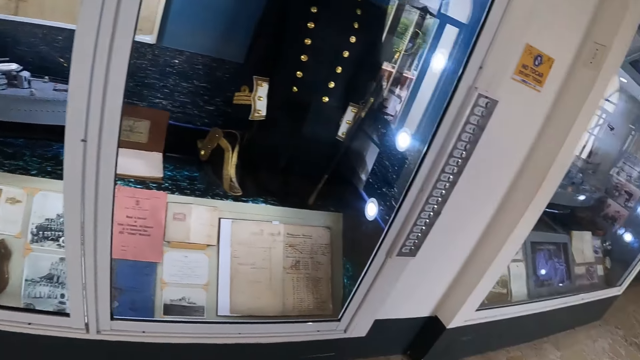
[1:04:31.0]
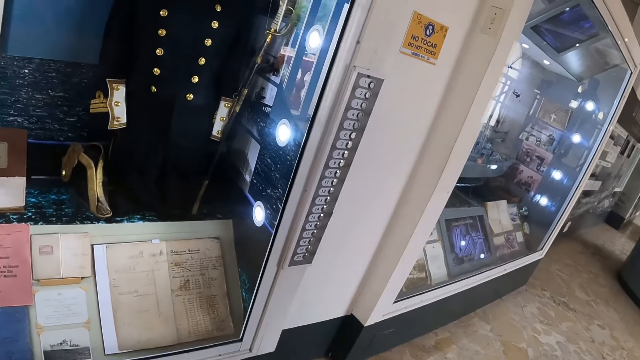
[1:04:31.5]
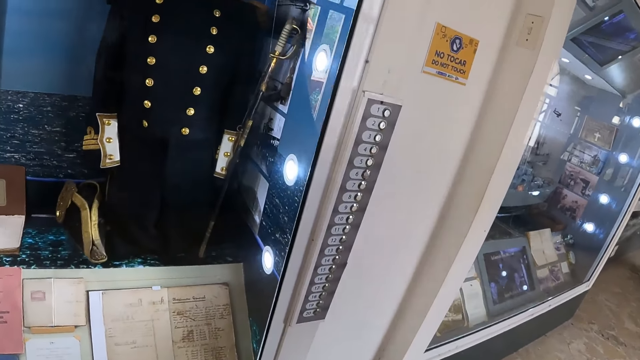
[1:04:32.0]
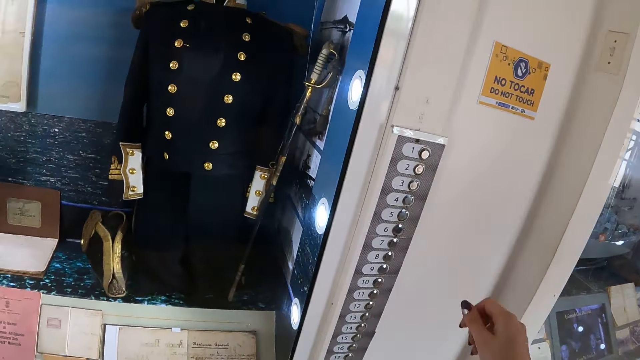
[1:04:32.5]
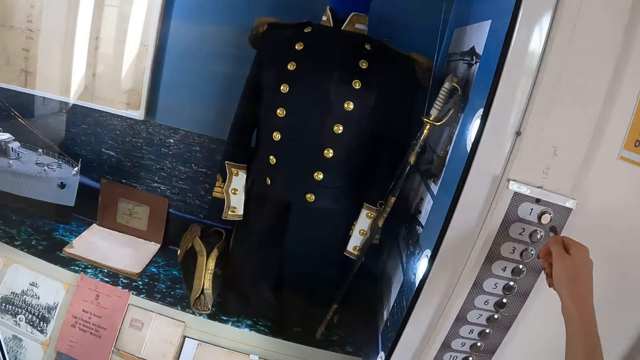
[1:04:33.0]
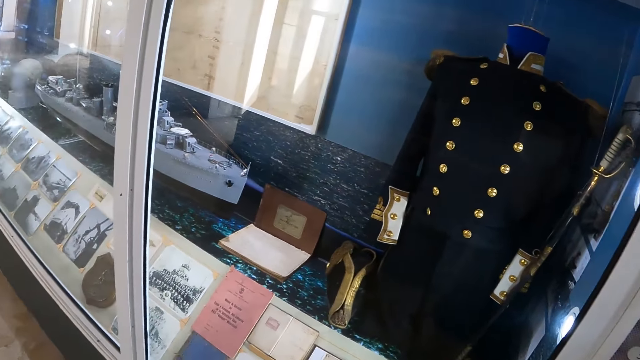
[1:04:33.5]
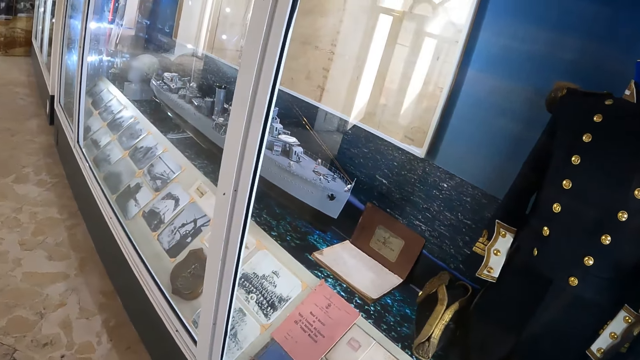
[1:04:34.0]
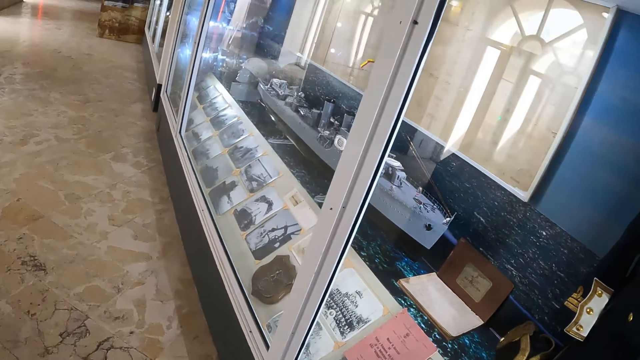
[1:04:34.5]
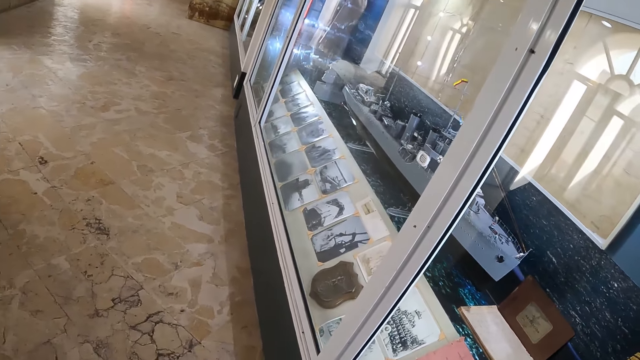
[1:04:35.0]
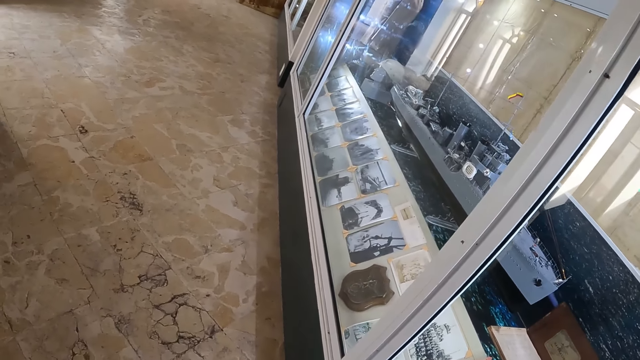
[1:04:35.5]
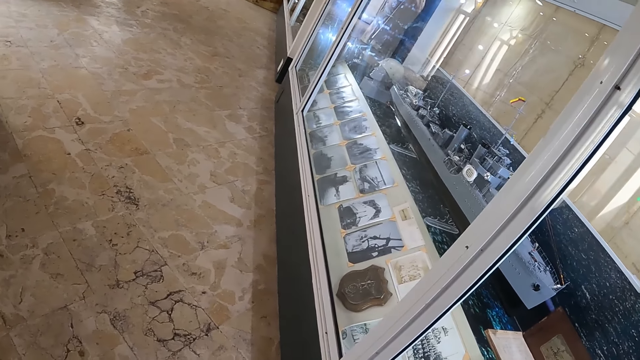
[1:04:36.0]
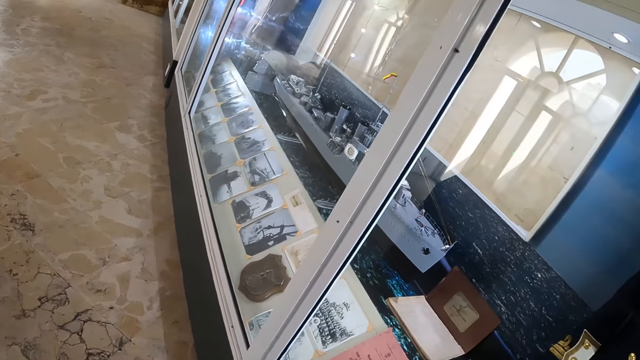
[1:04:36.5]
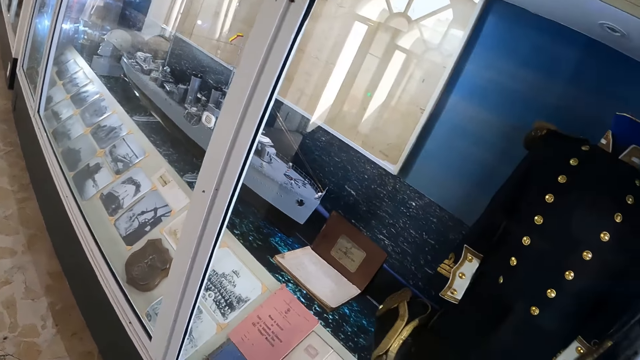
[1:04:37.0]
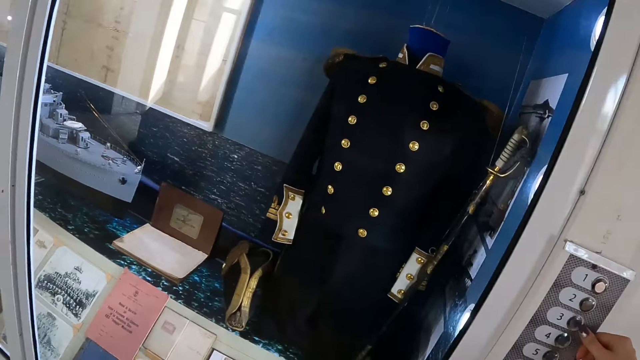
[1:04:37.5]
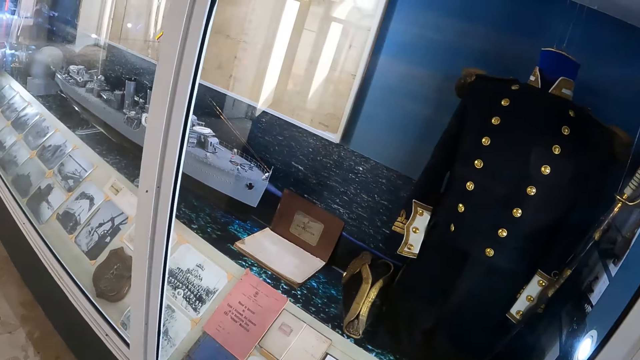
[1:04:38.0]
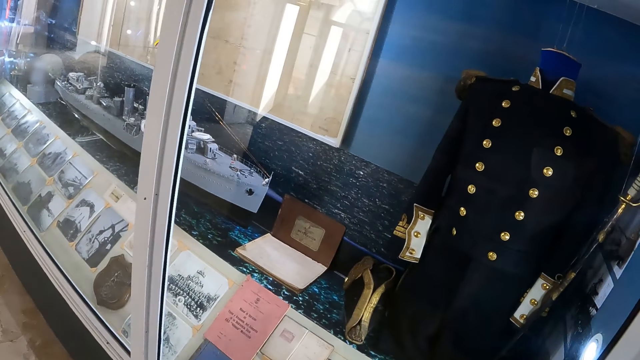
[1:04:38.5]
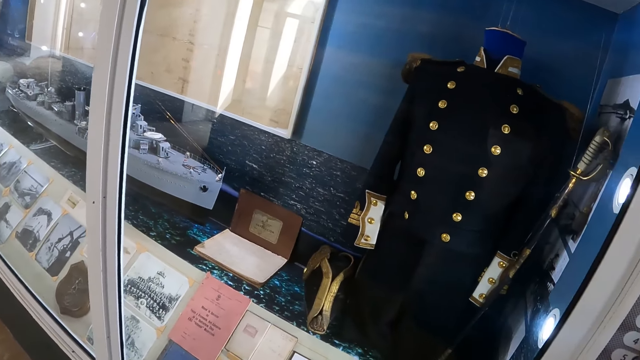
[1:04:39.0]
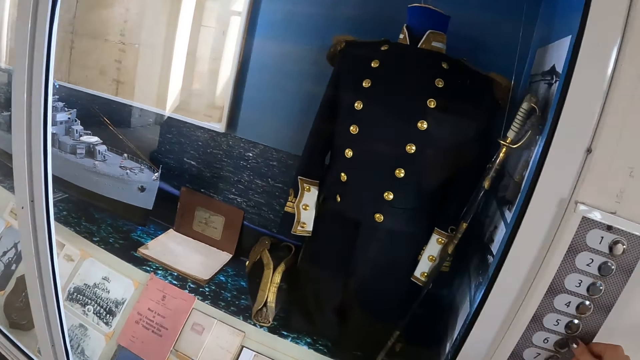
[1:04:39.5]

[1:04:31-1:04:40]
The camera wearer presses the button. They stare at the floor. They inspect the display cabinet. They press a button.

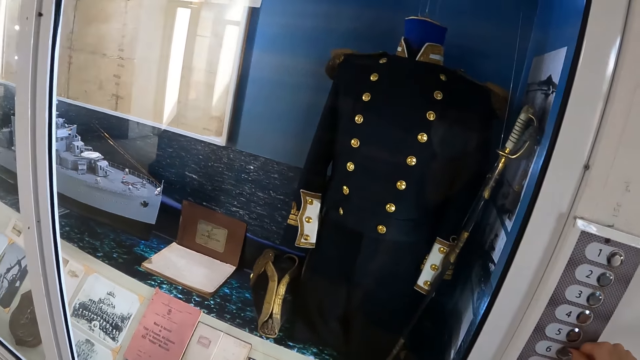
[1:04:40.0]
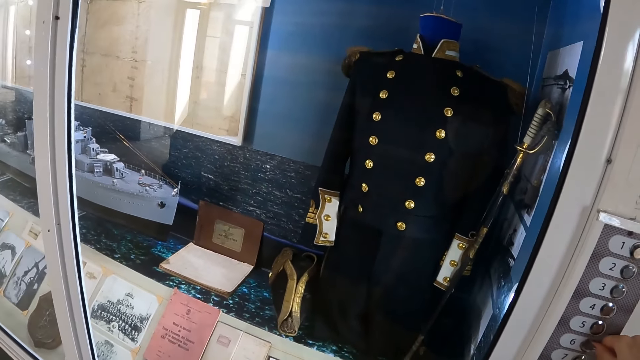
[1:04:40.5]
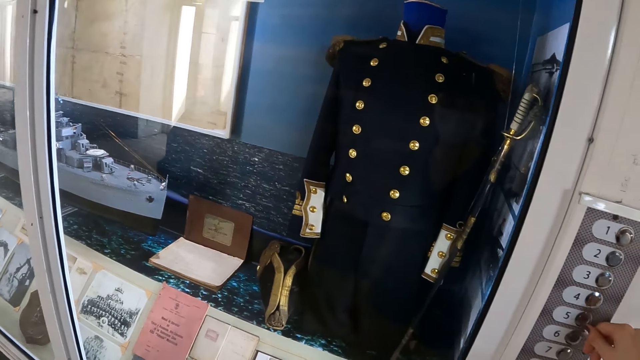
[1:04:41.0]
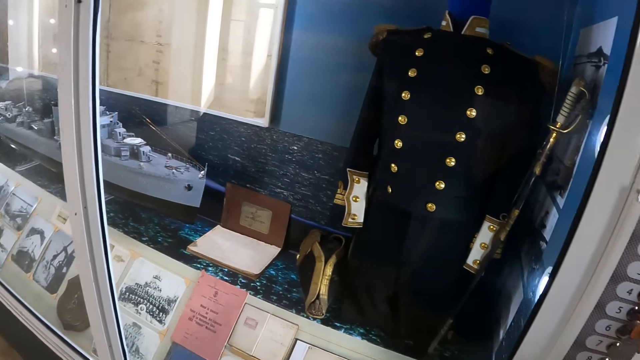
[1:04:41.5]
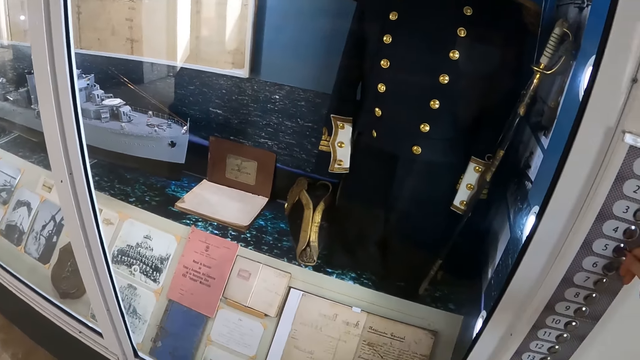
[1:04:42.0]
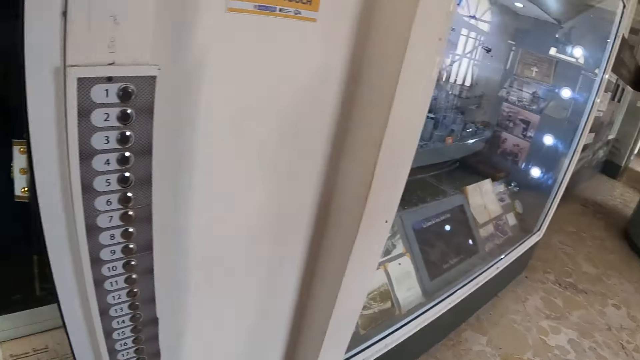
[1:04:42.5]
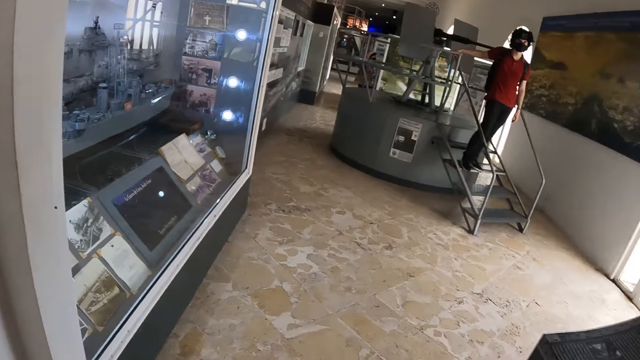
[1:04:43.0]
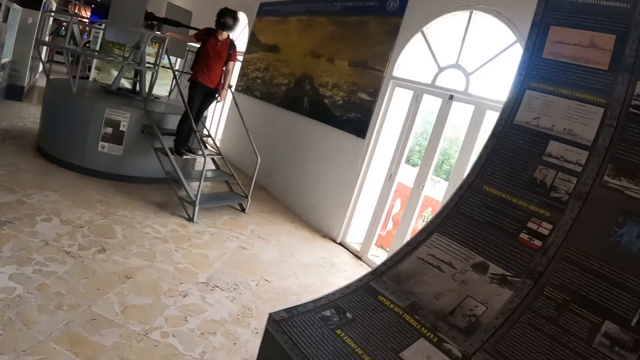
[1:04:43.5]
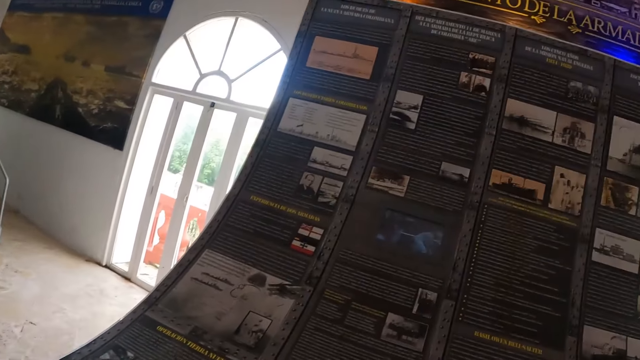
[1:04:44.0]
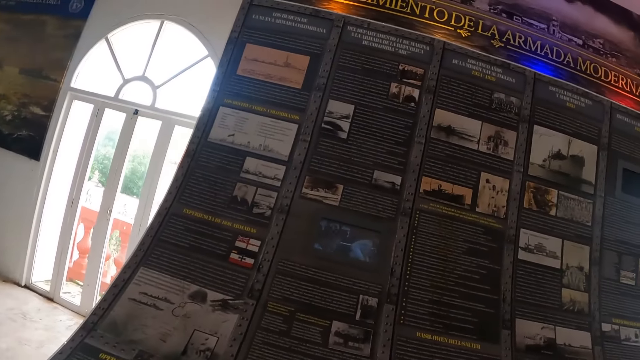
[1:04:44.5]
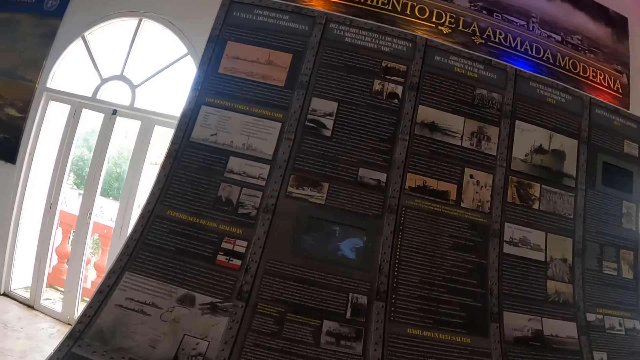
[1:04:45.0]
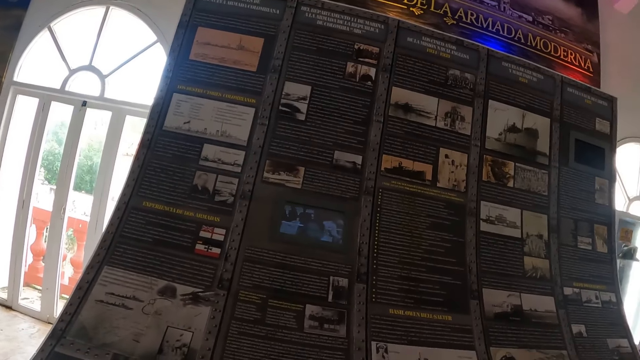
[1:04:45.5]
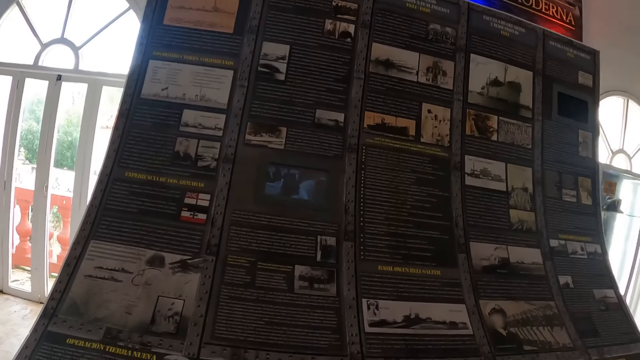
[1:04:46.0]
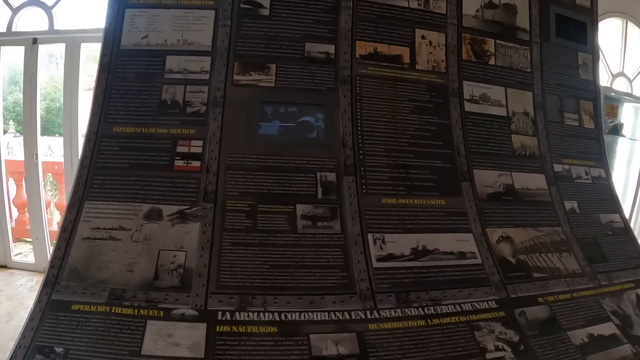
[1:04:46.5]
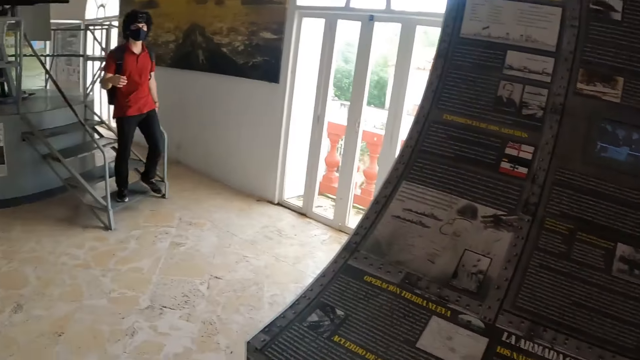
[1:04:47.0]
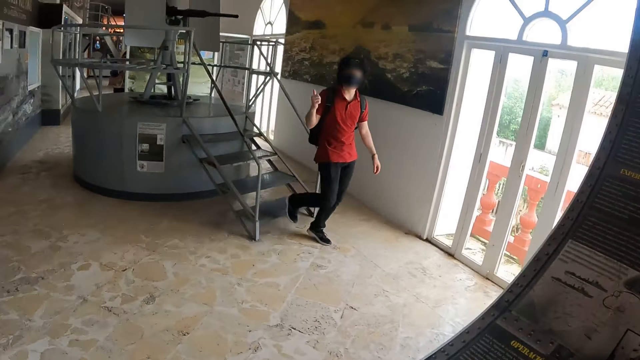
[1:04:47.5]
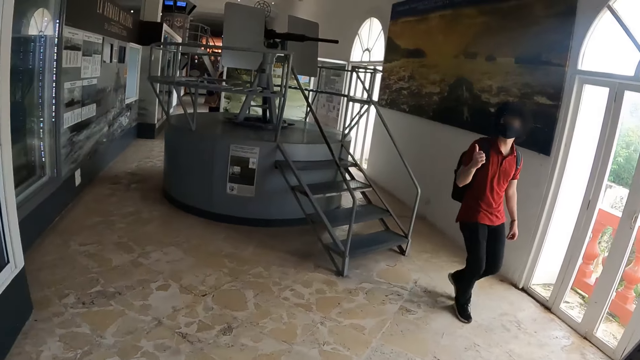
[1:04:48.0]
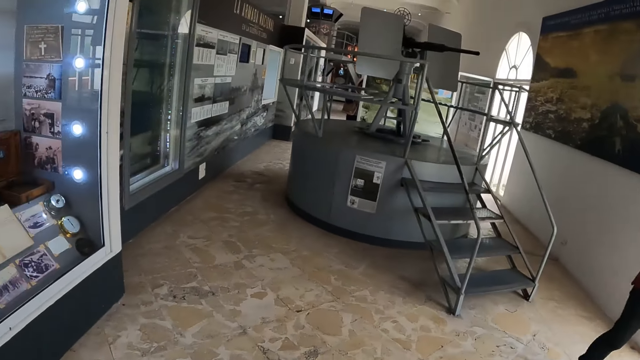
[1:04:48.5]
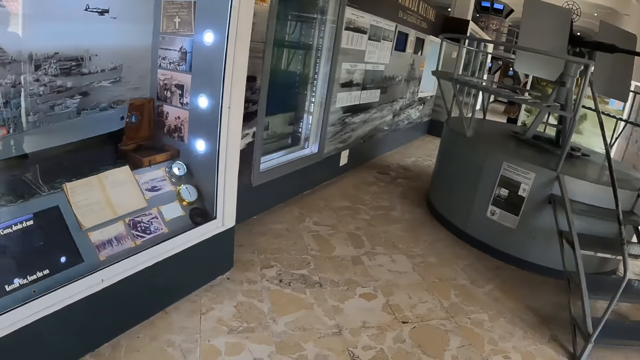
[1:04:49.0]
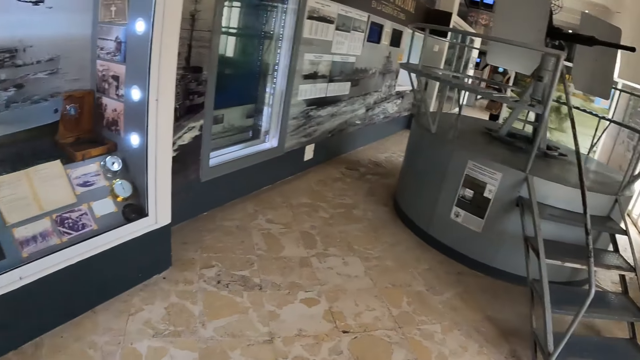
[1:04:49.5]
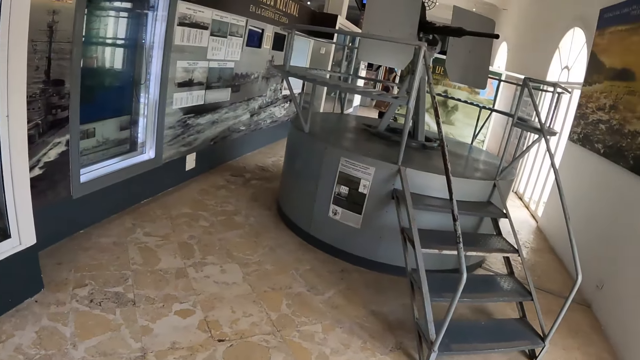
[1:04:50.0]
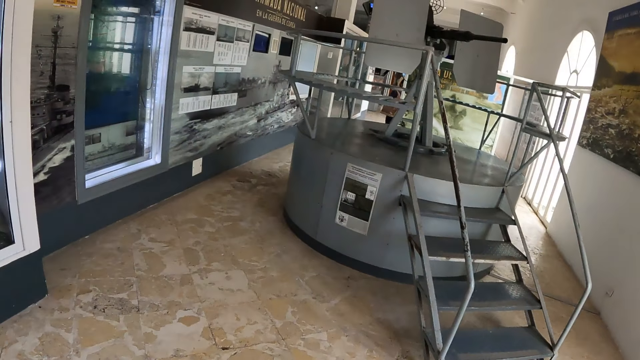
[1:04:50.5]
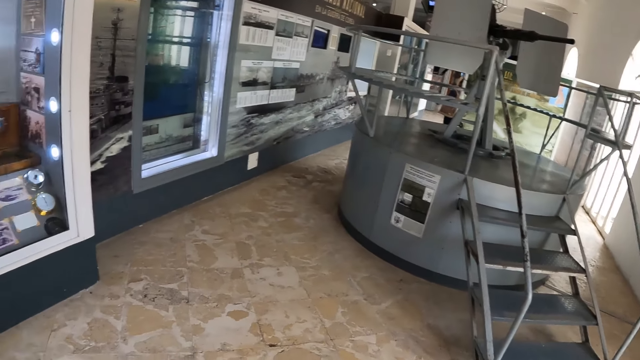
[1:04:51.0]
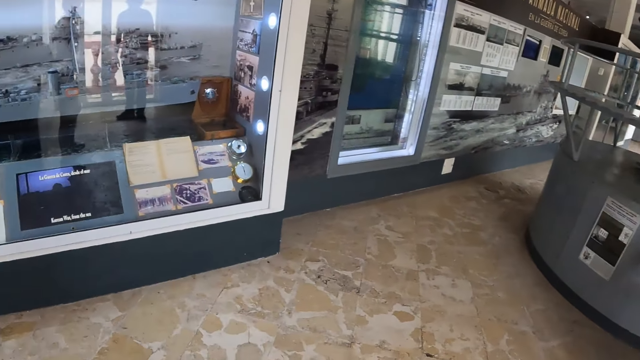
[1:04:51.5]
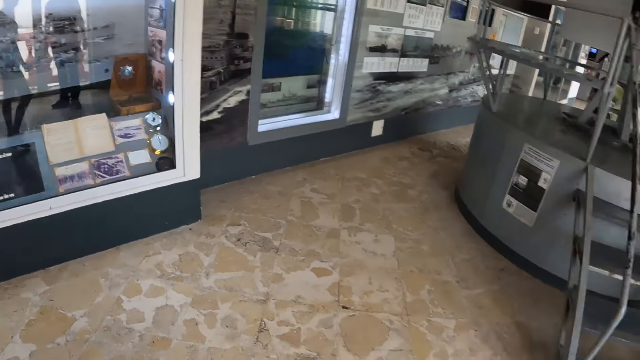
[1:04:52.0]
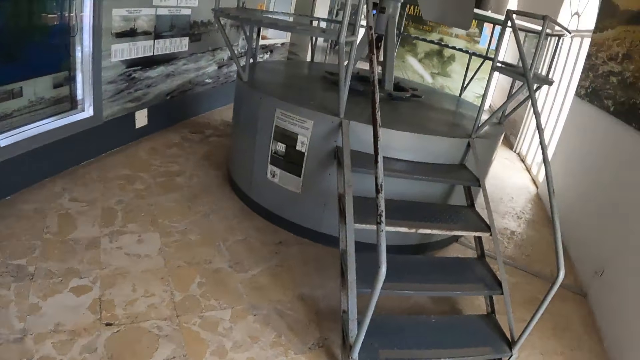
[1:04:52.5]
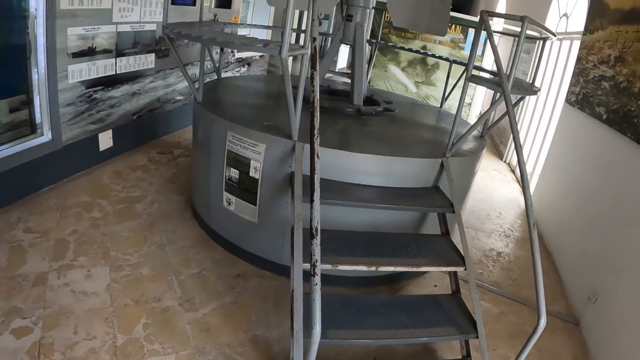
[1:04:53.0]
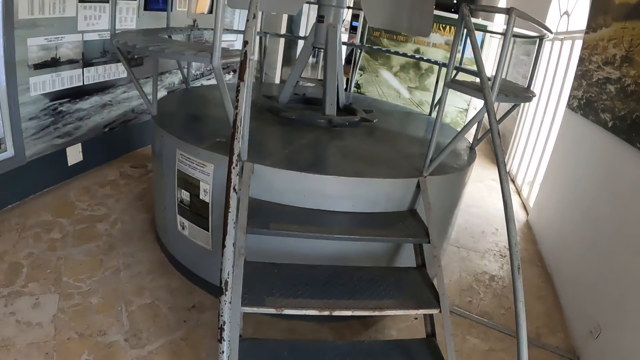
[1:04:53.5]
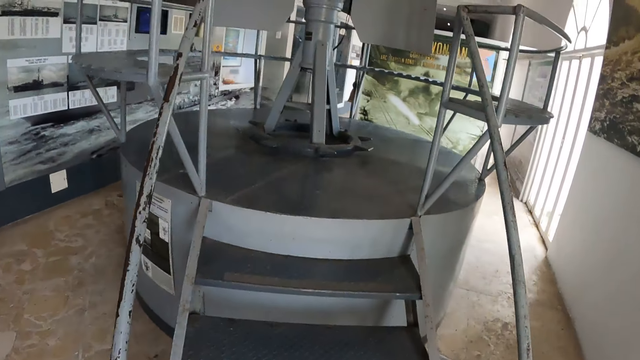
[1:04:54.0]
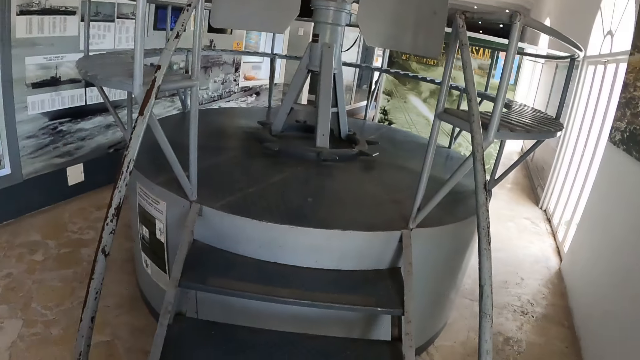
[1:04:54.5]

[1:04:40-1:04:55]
The camera wearer presses a button. They press a button again. They turn towards the sheets of paper. They look around. They stare at the sheets of paper on the wall. They look around. They move around. A man descends the stairs and walks towards the window. The camera wearer walks towards the telescope.
